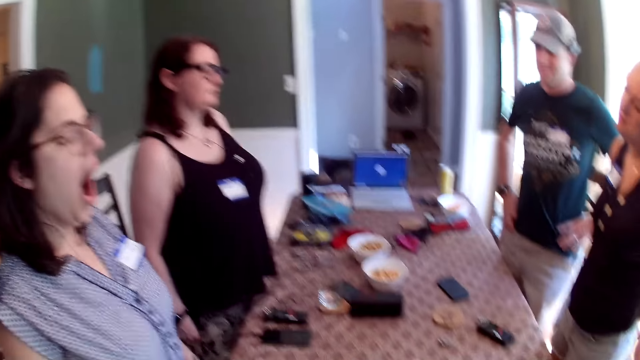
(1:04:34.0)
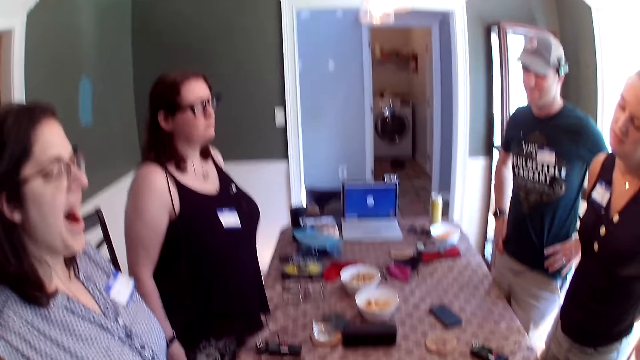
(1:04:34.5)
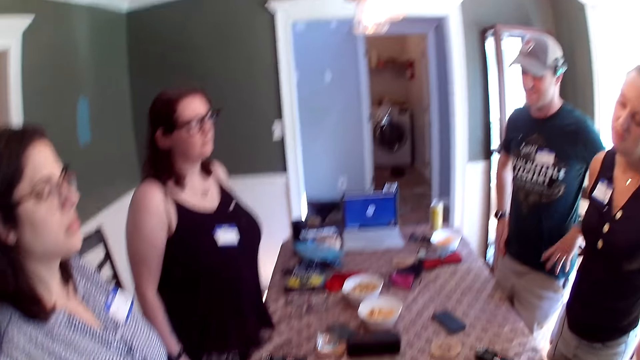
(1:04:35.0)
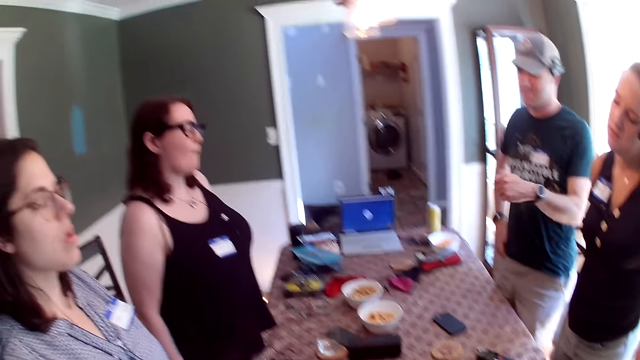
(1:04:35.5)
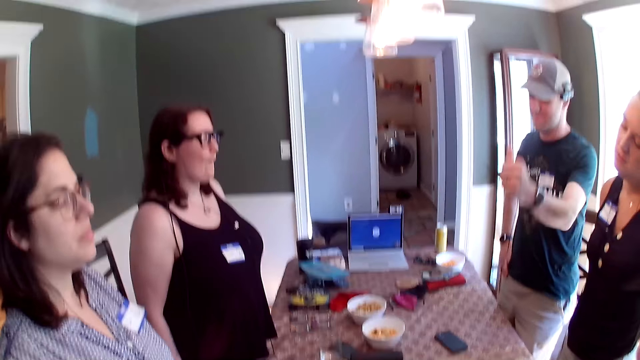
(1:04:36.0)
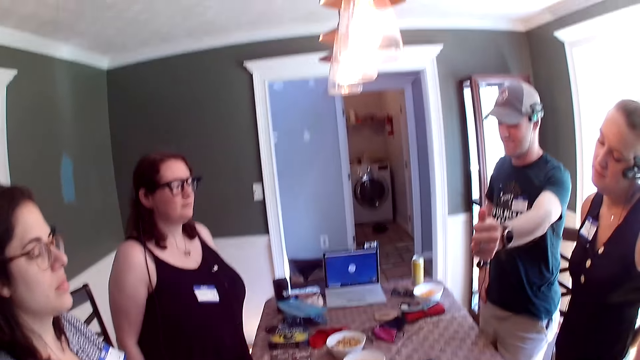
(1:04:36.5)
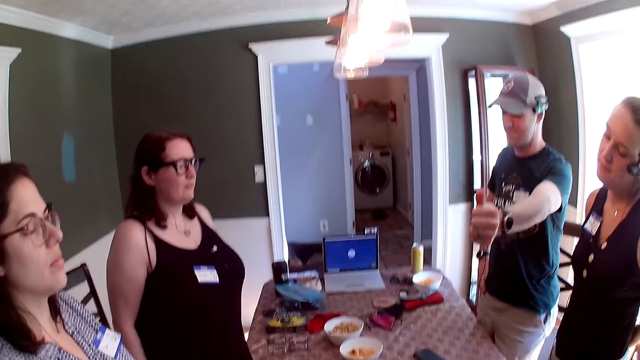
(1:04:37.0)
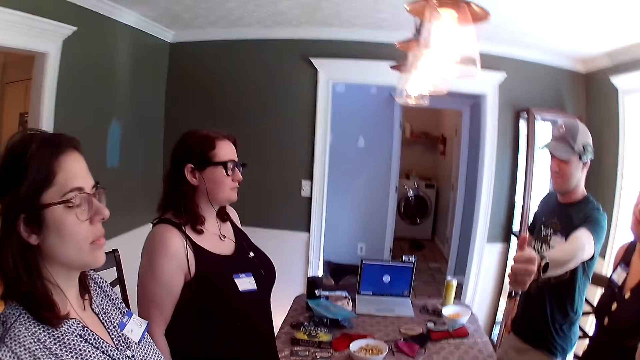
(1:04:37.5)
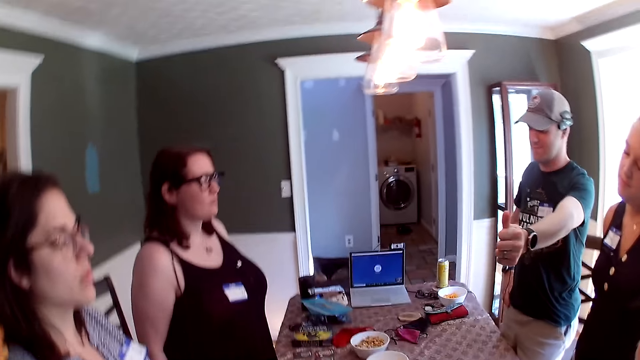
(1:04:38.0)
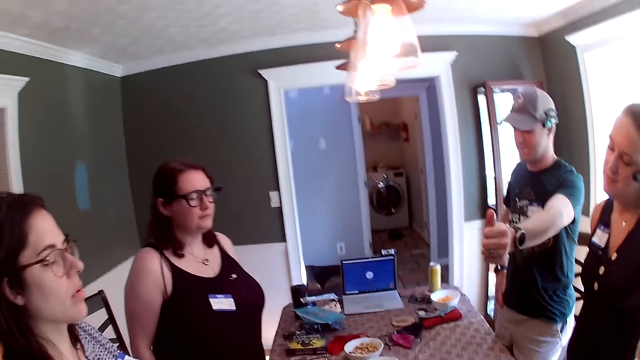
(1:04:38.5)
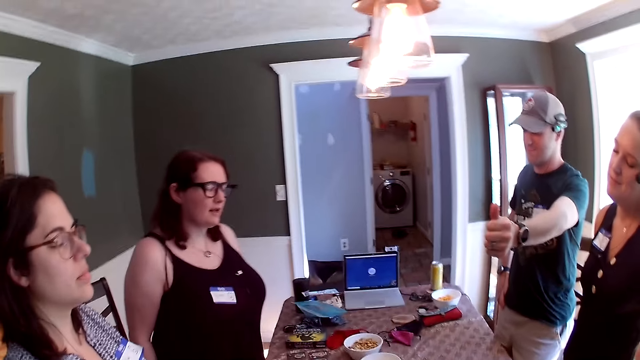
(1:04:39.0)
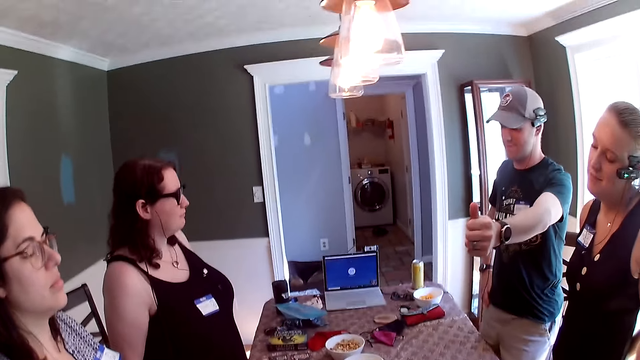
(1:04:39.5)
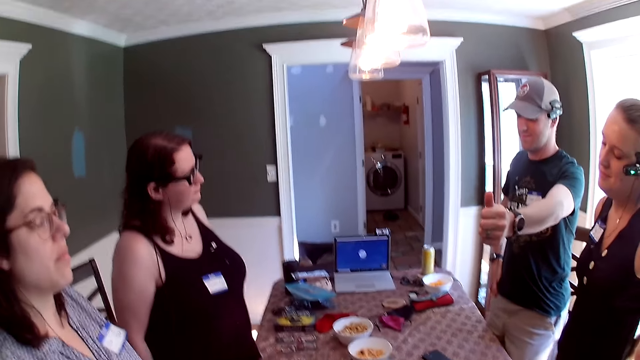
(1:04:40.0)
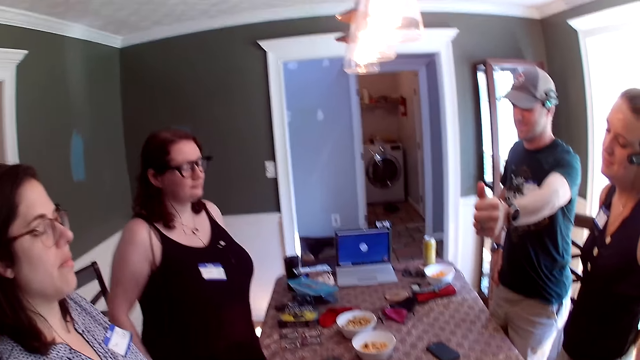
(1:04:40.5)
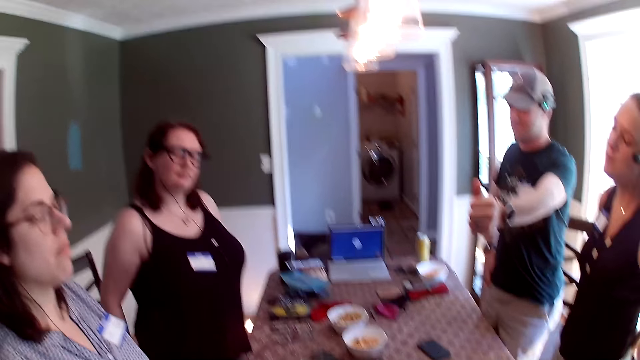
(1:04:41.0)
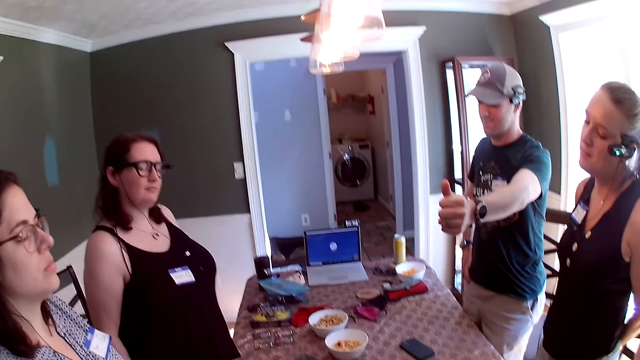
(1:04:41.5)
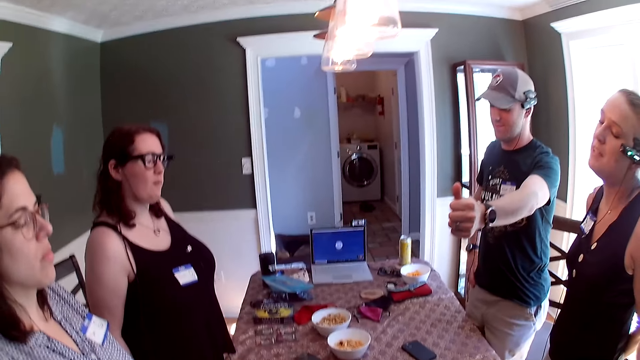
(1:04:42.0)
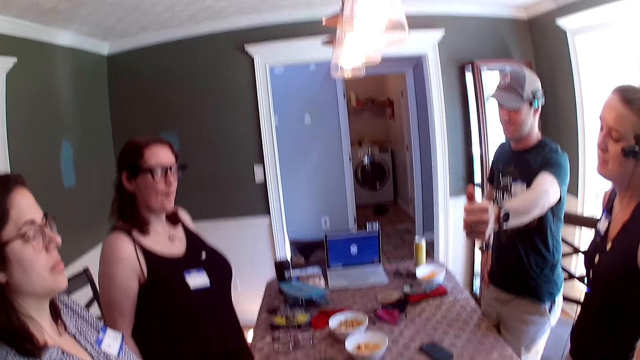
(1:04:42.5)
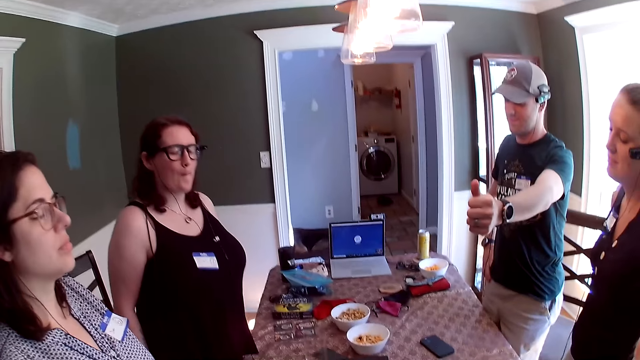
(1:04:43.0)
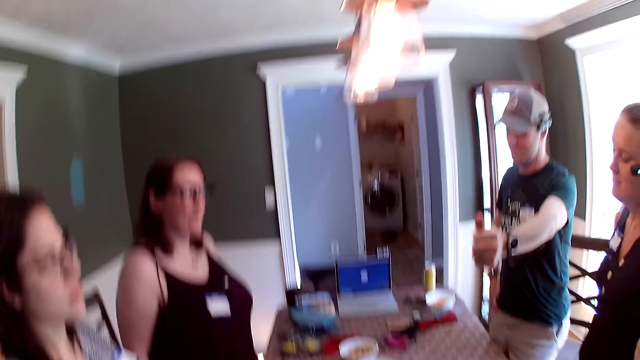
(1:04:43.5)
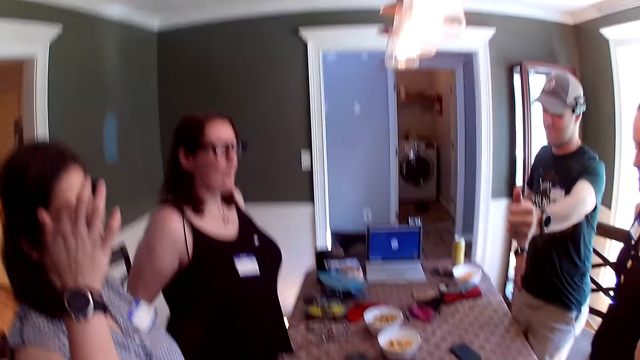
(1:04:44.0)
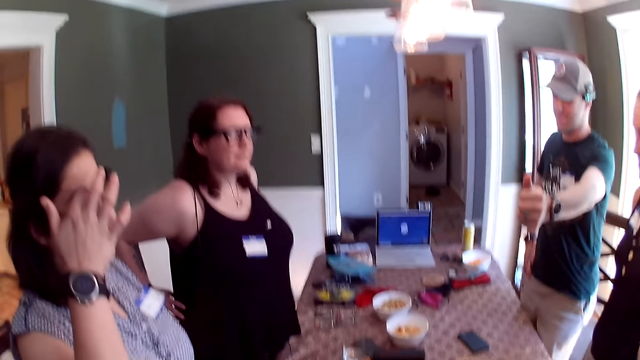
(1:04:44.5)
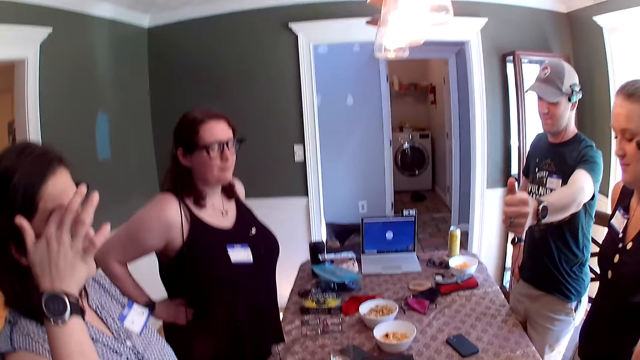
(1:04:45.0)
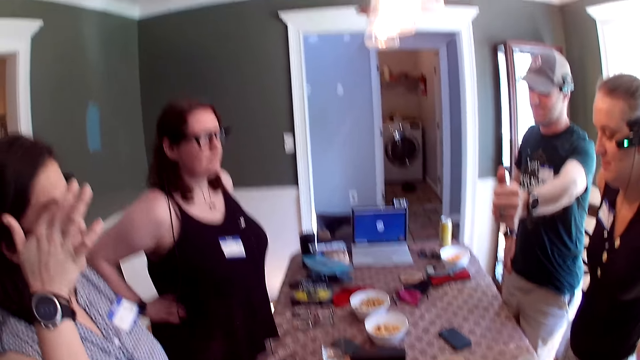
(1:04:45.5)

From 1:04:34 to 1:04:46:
The man stretches his left hand. The camera wearer converses with the group of people at the table.

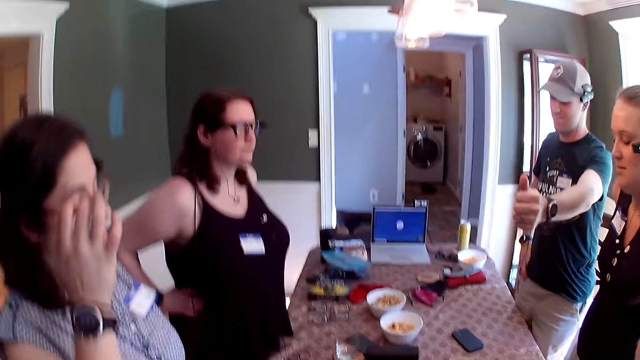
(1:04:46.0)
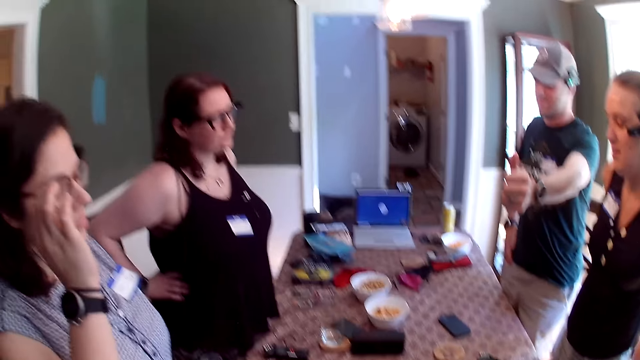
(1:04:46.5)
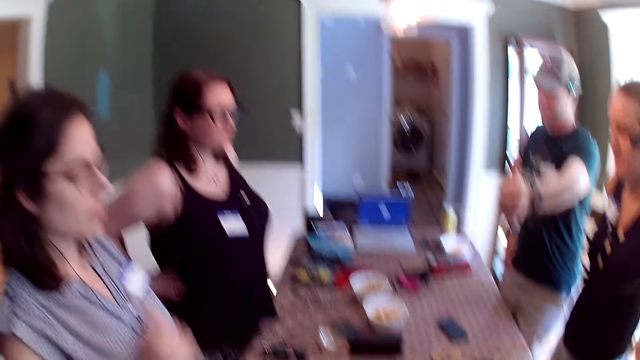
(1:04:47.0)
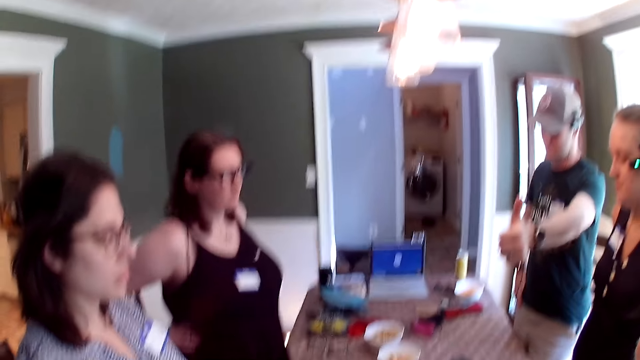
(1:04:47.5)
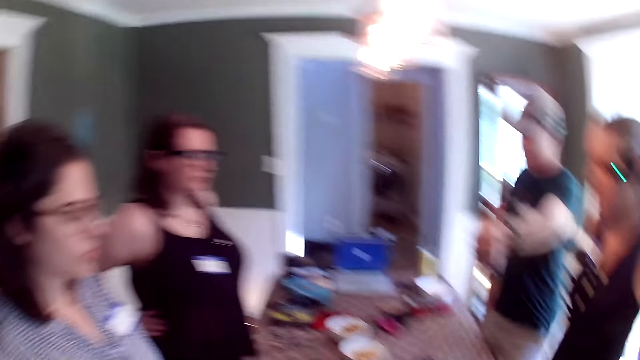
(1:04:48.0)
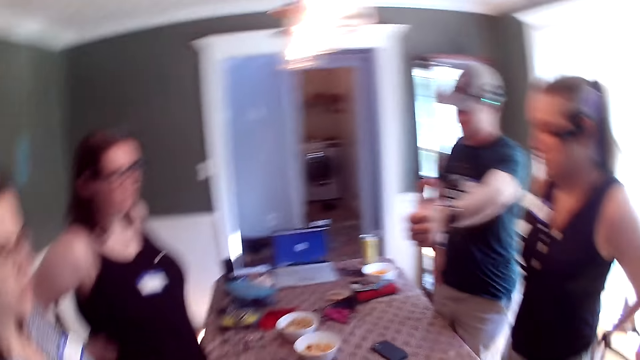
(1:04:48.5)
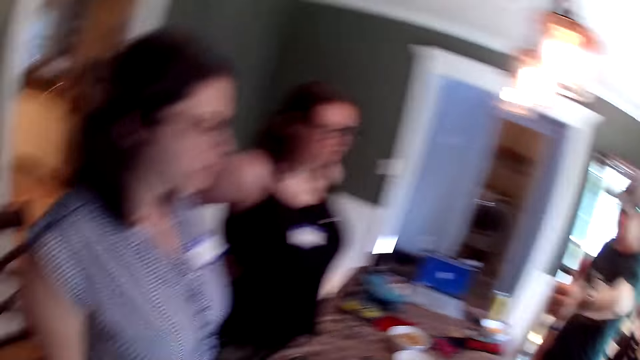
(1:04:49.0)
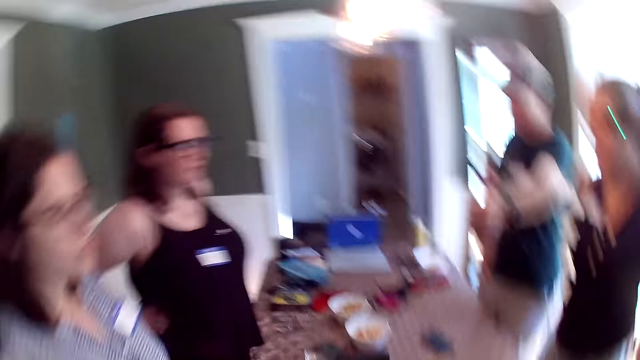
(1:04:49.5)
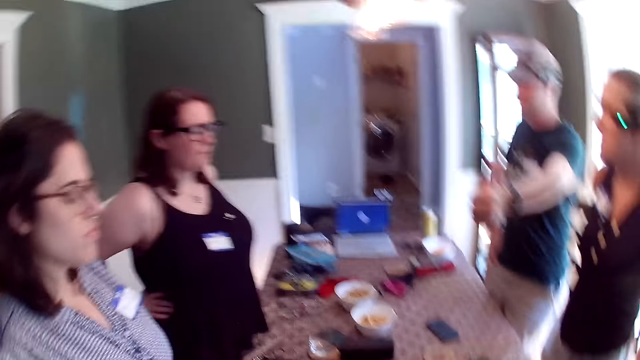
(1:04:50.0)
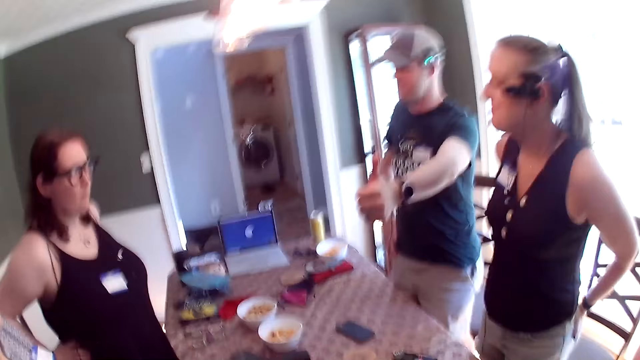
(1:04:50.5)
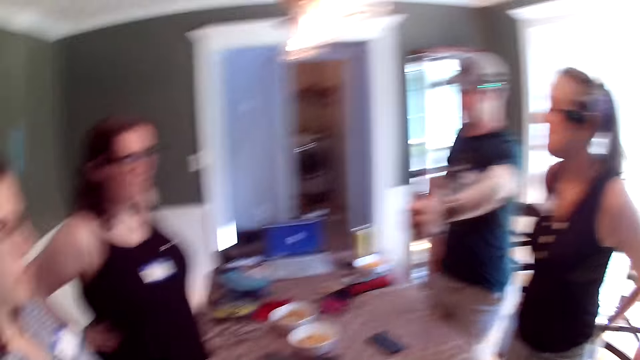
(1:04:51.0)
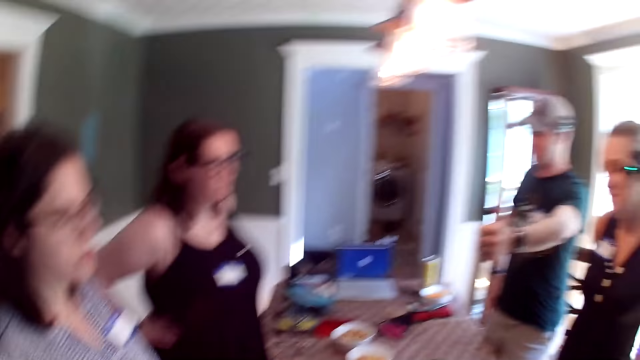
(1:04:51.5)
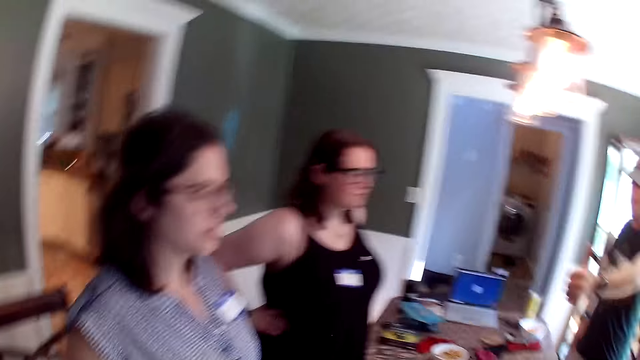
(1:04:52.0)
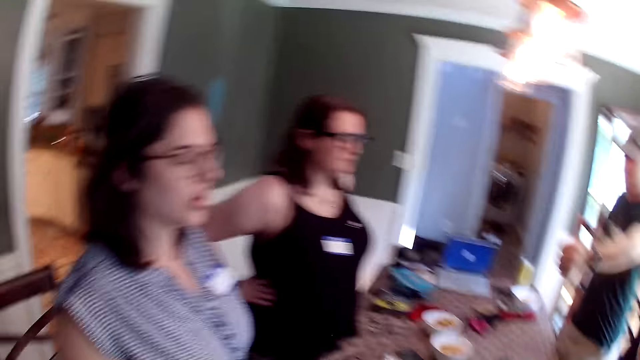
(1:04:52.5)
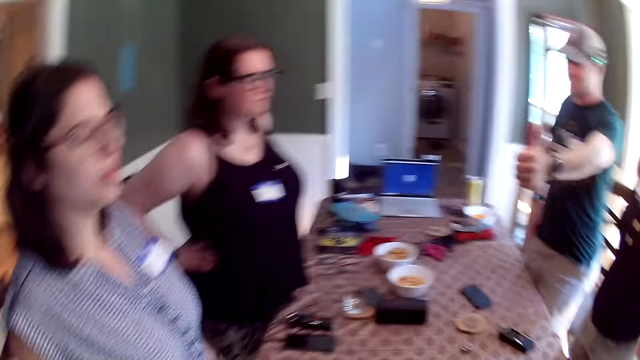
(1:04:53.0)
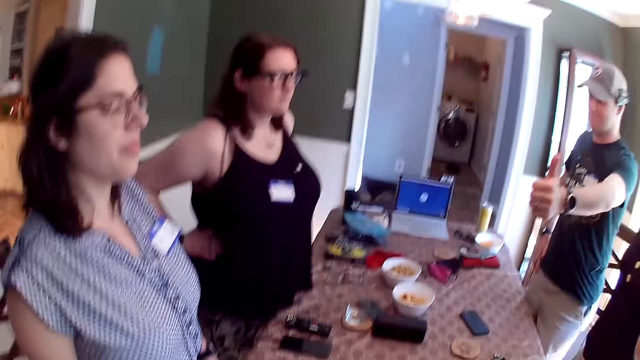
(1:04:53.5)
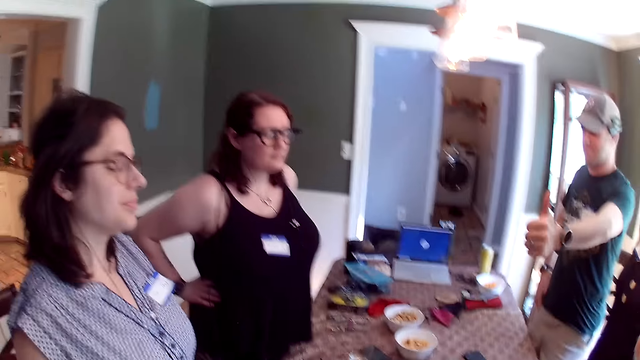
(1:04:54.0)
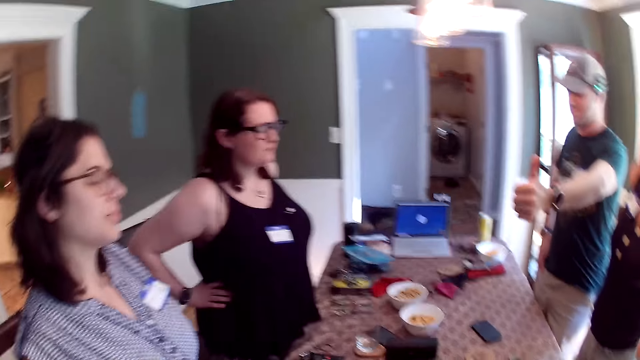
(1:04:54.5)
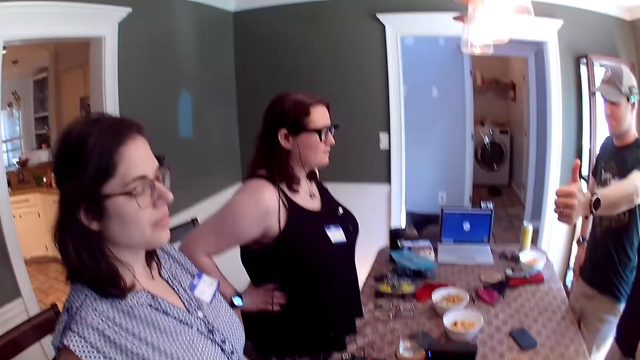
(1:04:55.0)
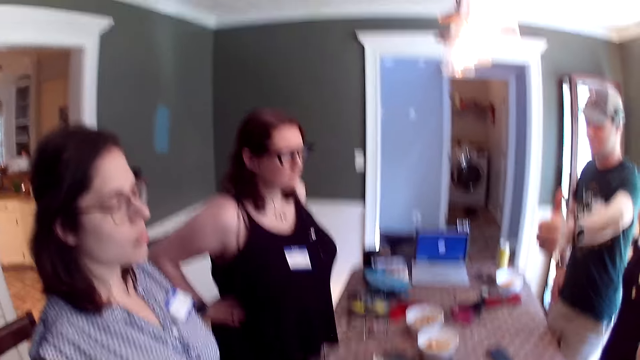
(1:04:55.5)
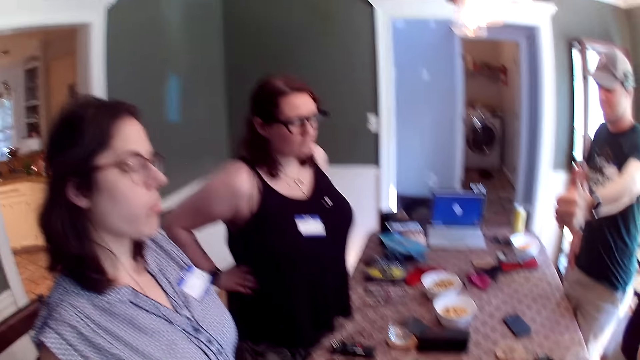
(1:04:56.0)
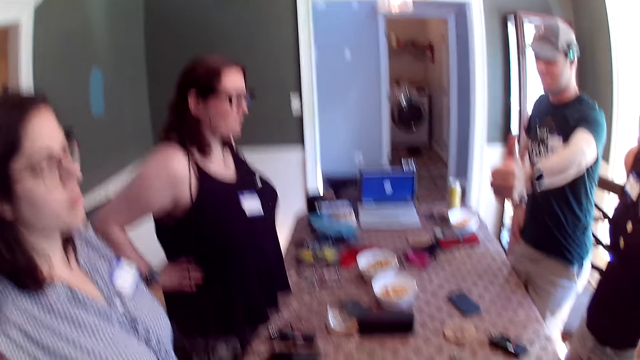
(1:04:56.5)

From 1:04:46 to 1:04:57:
The woman converses with the group of people at the table.
